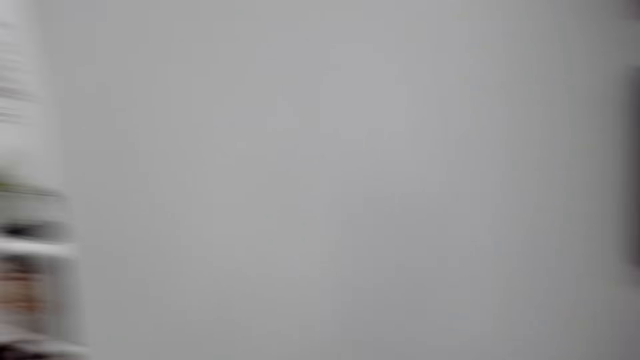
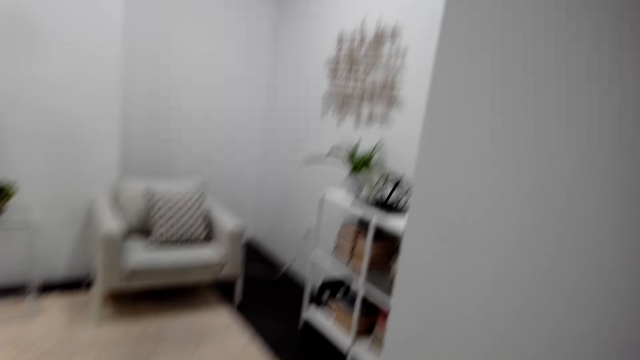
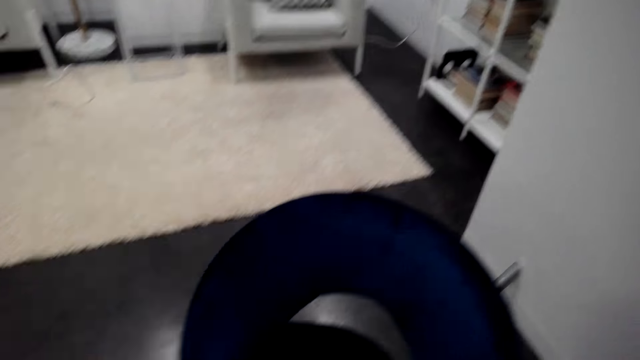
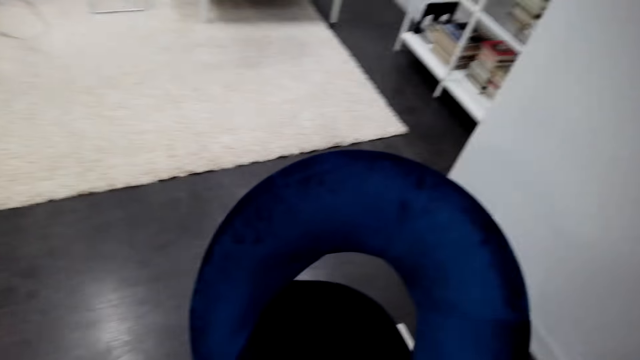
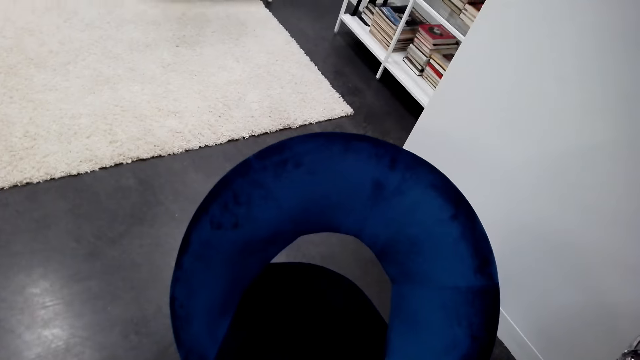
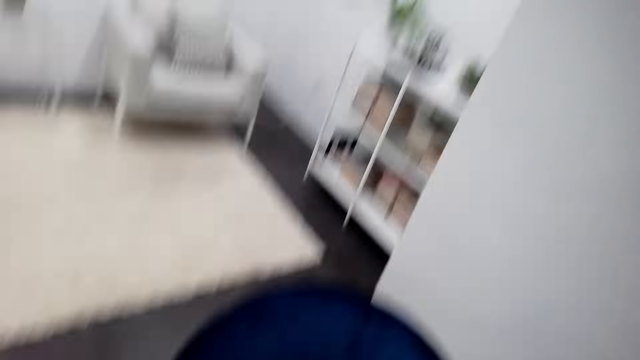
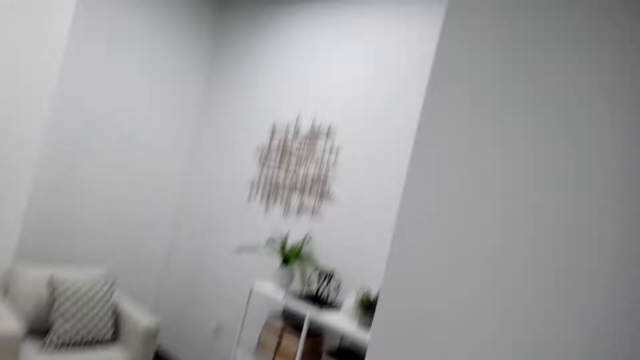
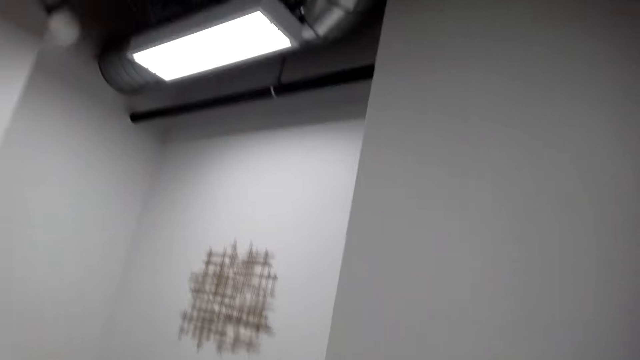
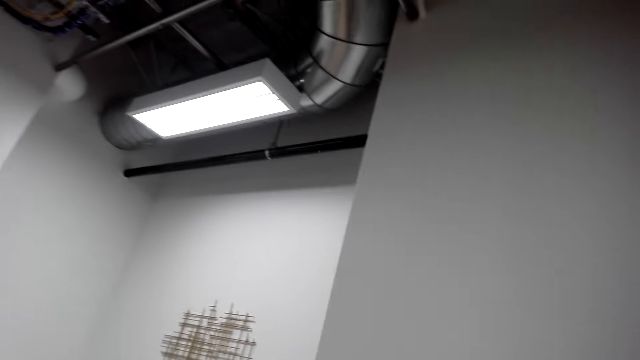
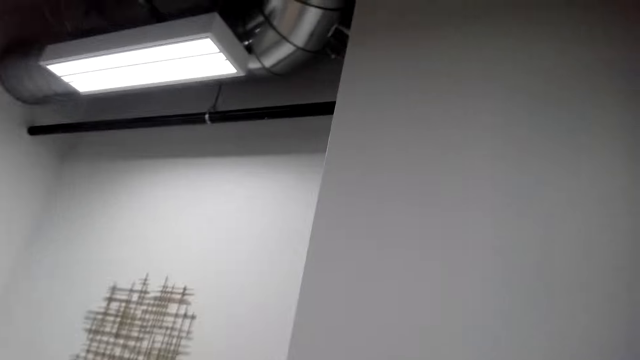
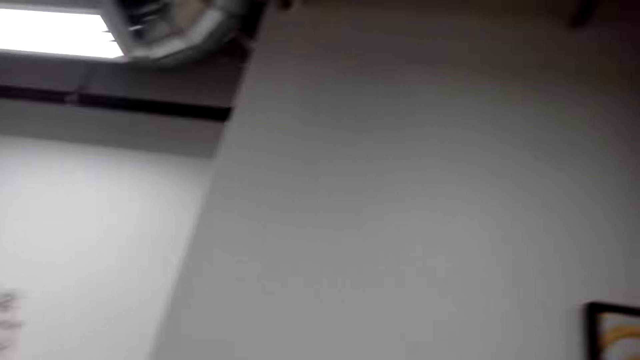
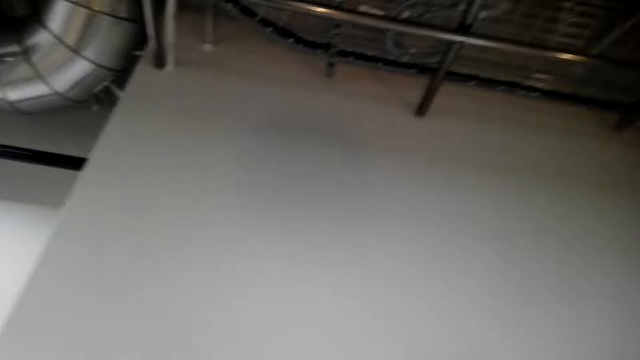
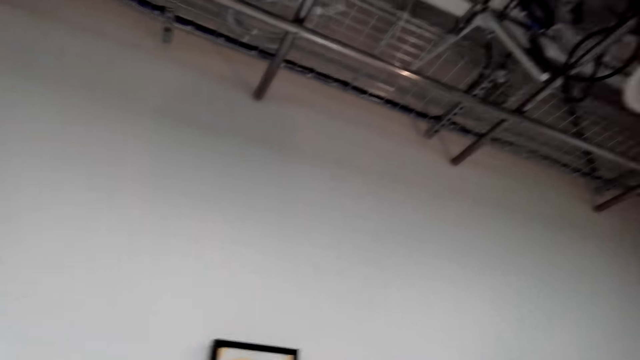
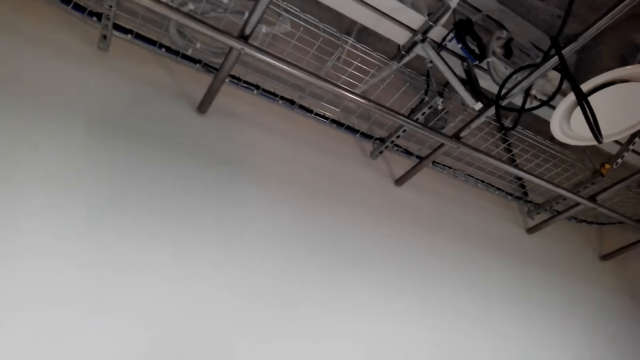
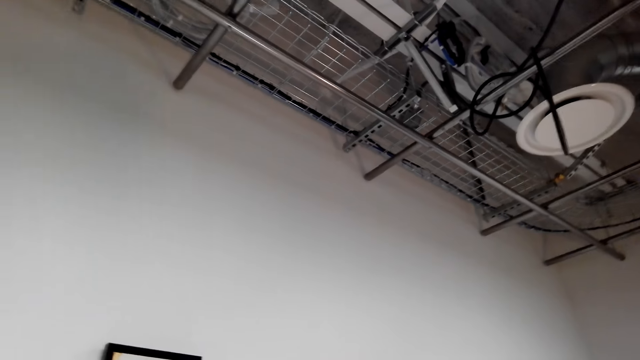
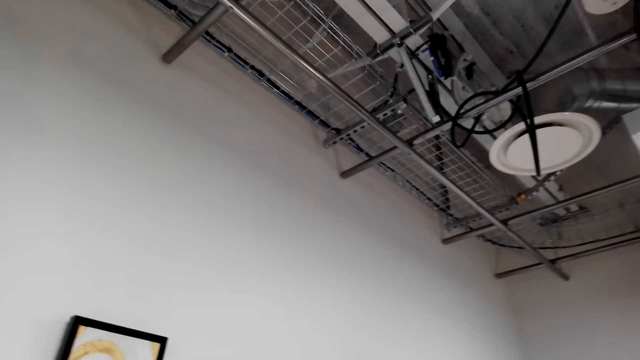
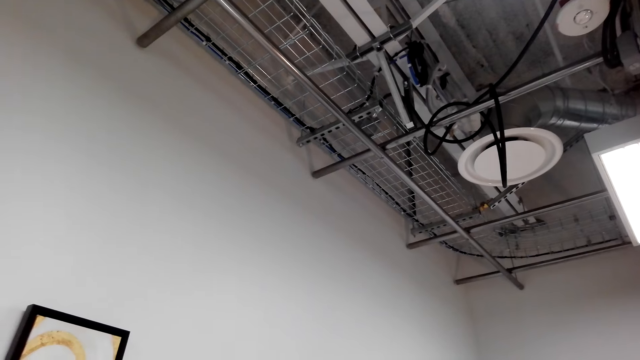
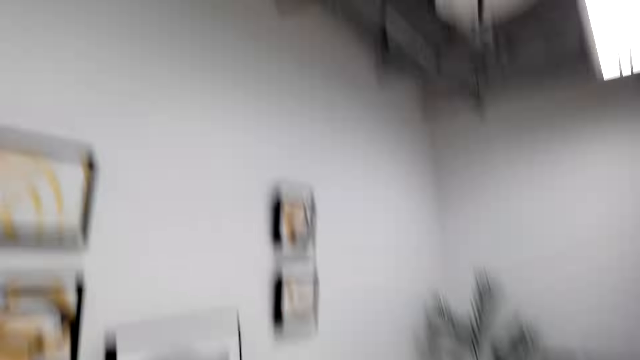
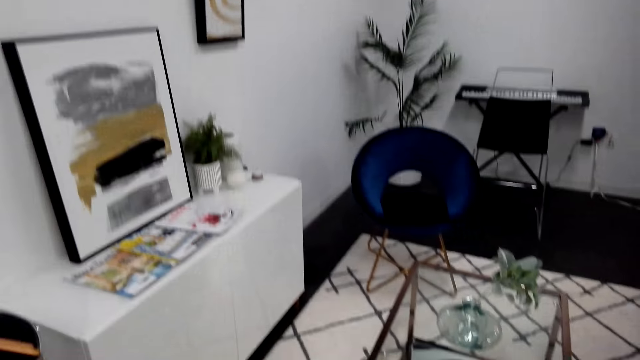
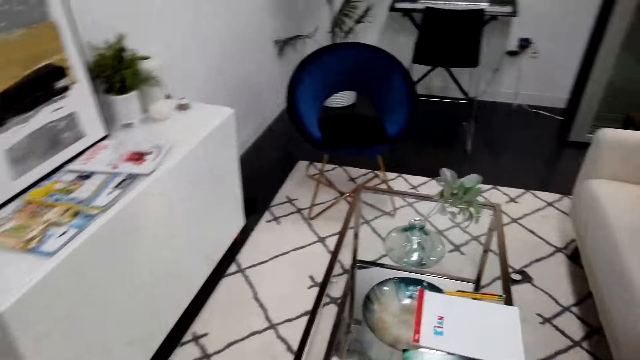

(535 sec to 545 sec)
A person talks. The camera wearer talks. The person talks.

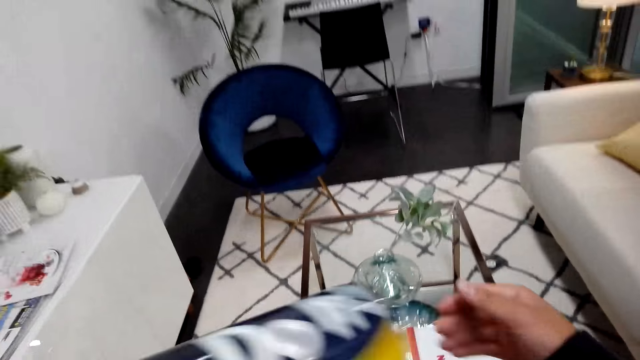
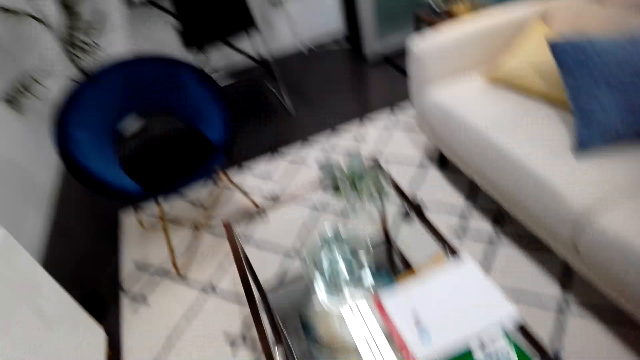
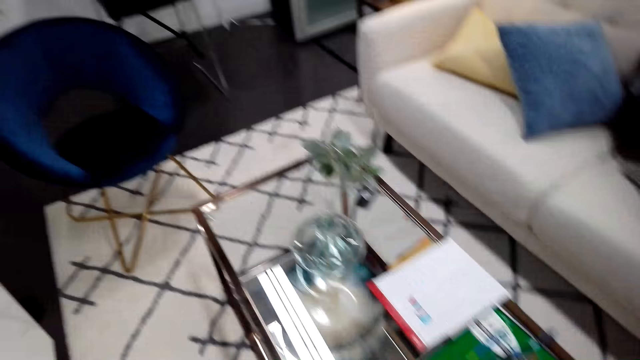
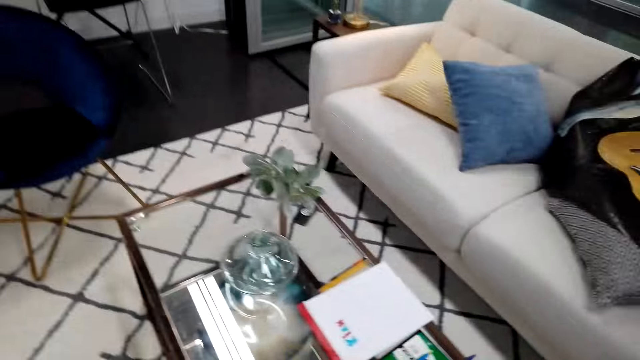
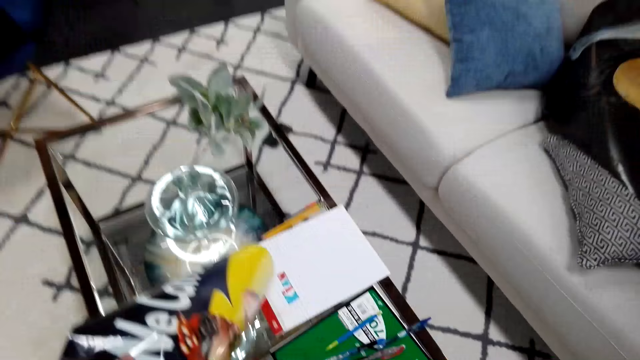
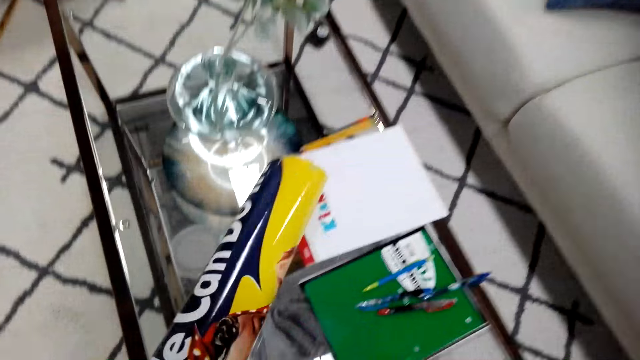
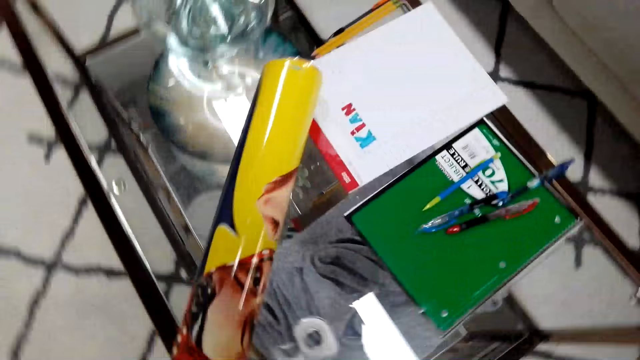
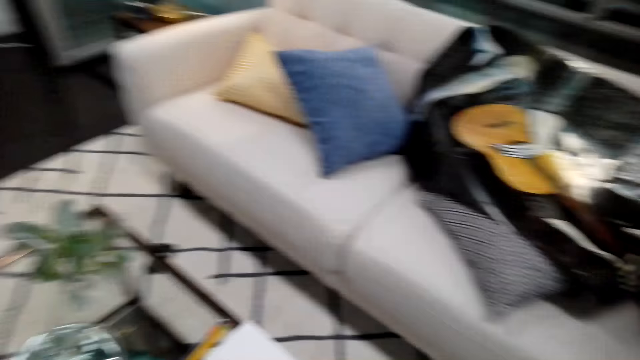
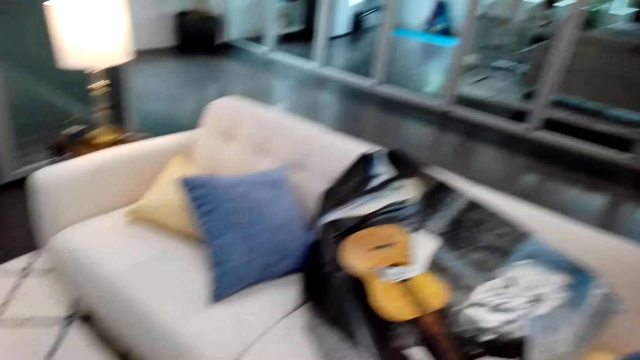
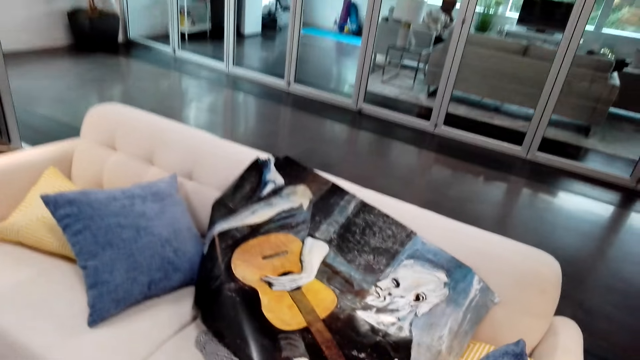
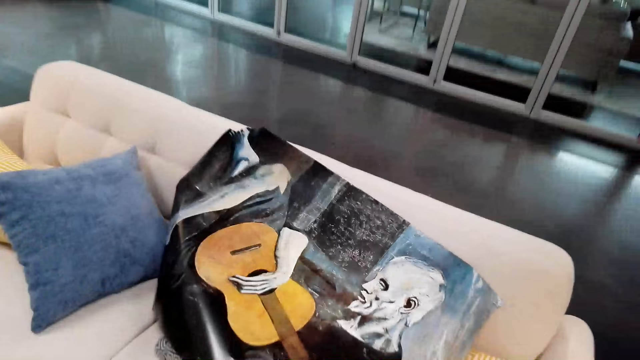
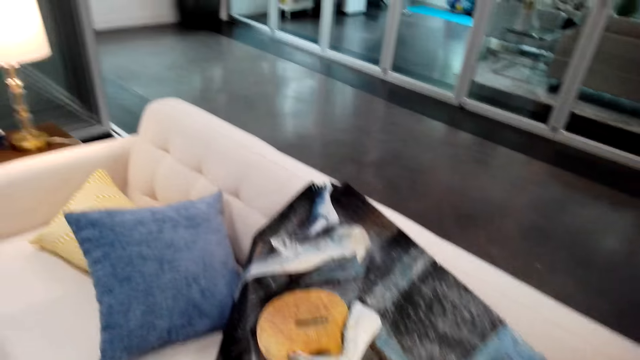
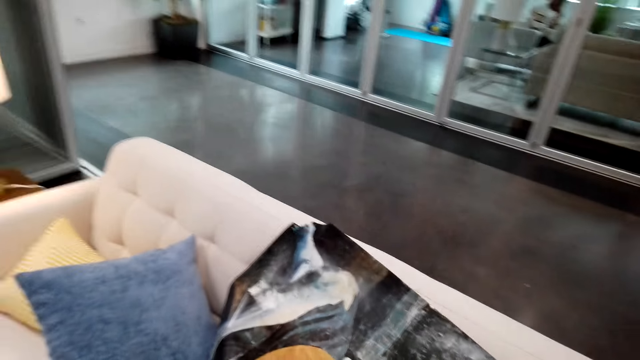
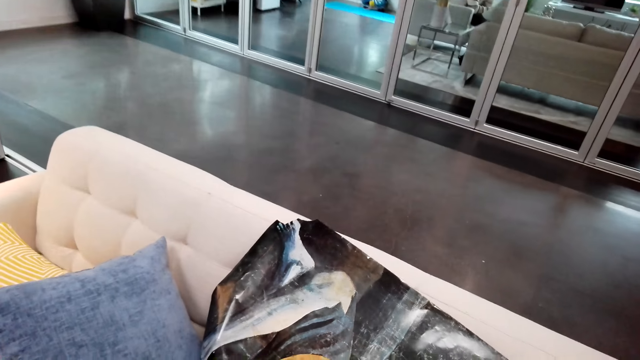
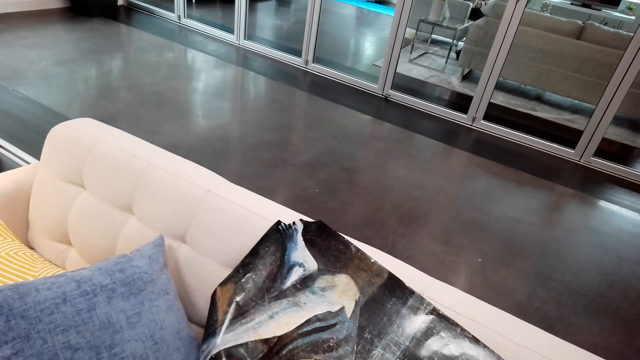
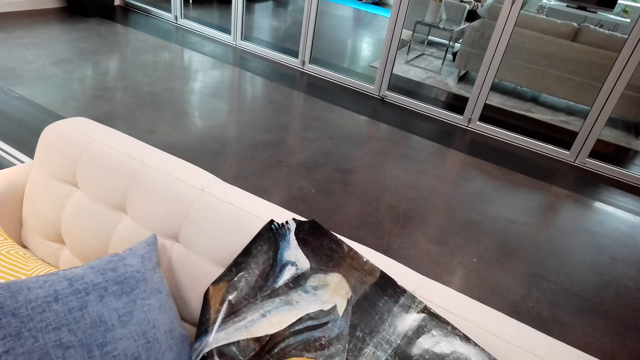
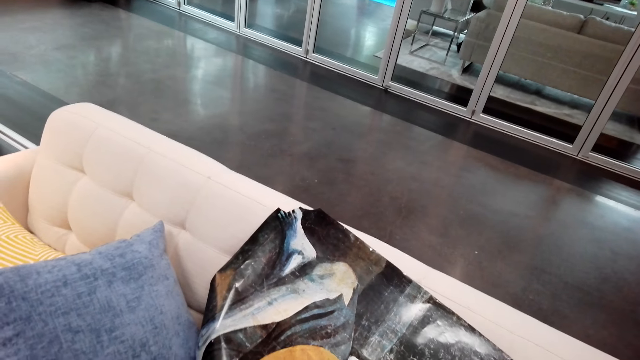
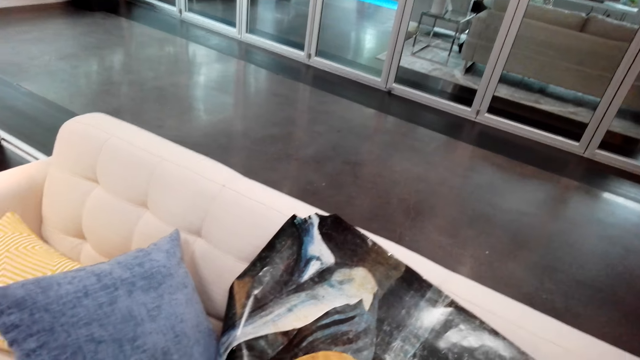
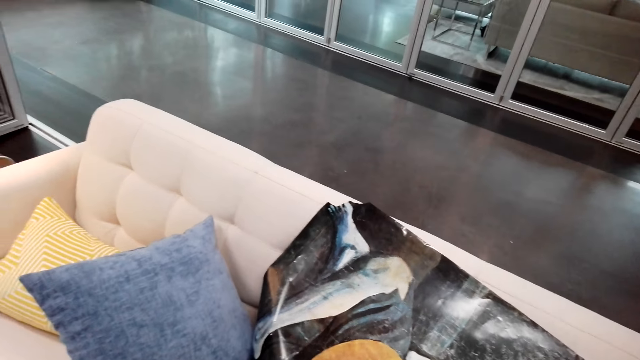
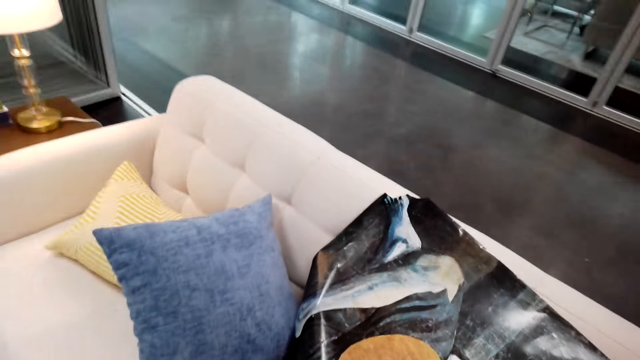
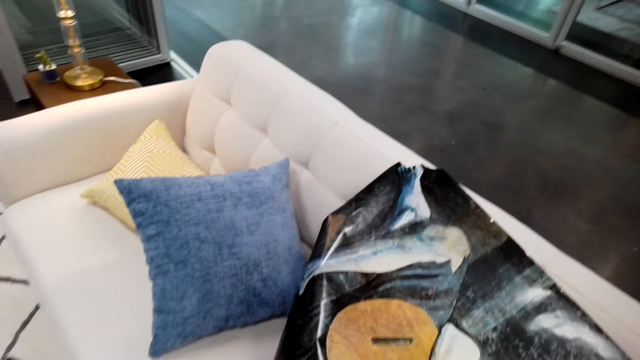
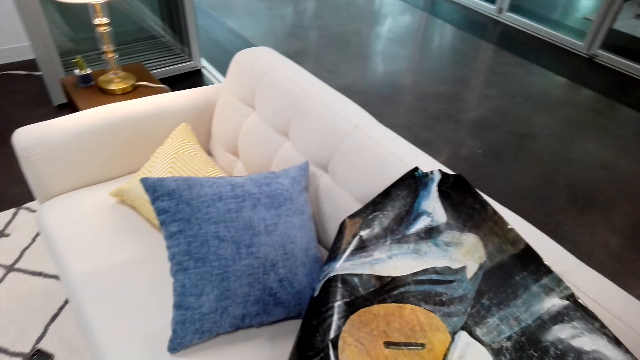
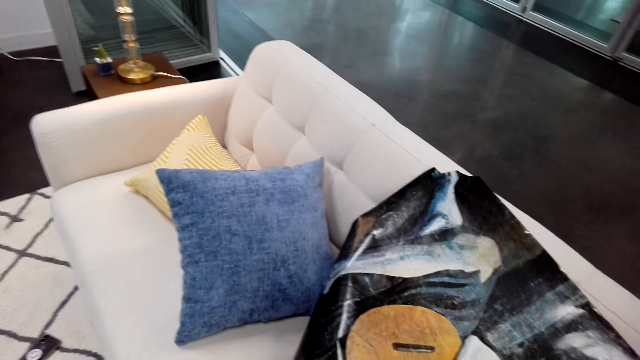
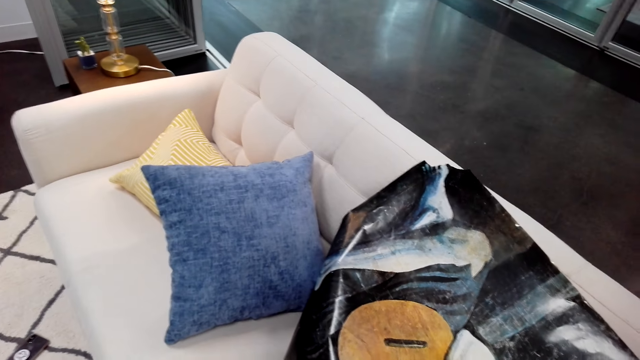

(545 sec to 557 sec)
The camera wearer talks. They put the poster at the table.
